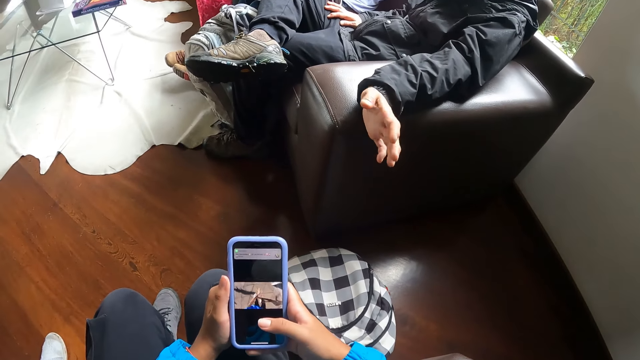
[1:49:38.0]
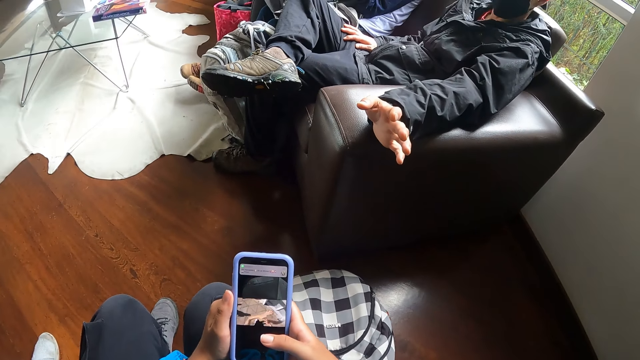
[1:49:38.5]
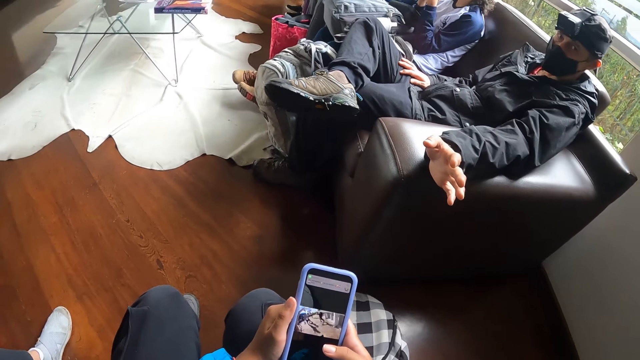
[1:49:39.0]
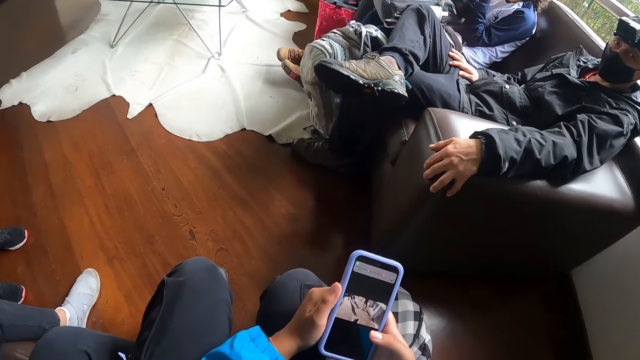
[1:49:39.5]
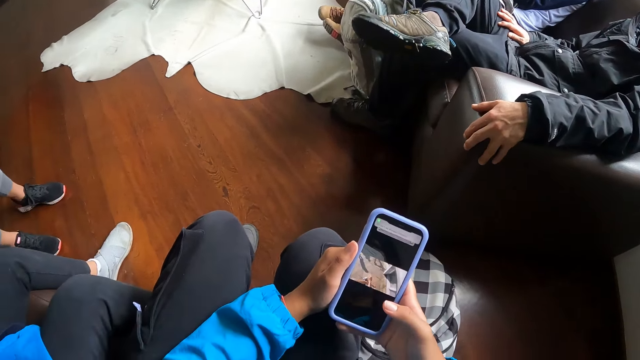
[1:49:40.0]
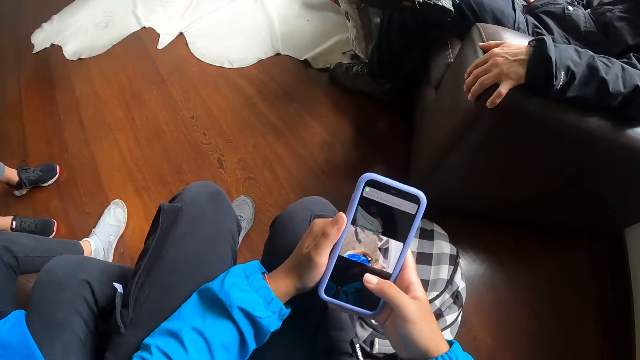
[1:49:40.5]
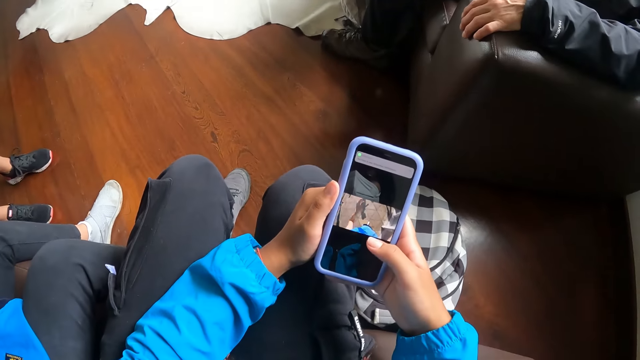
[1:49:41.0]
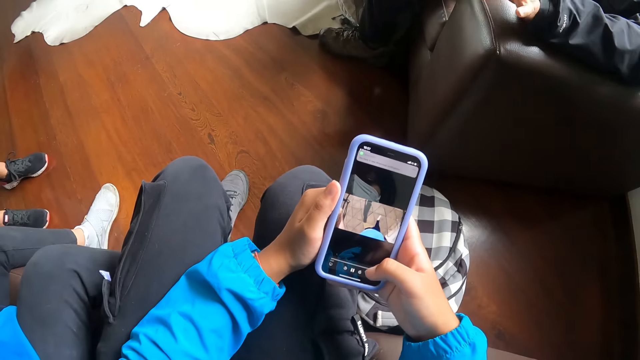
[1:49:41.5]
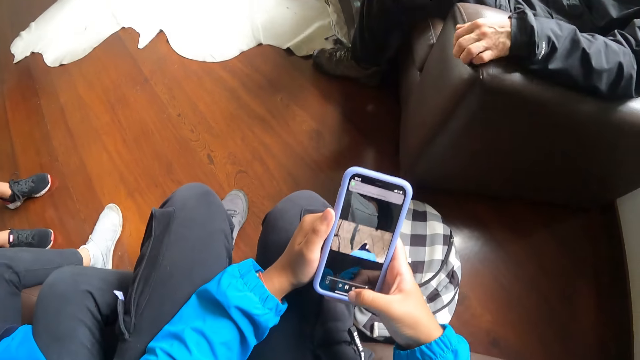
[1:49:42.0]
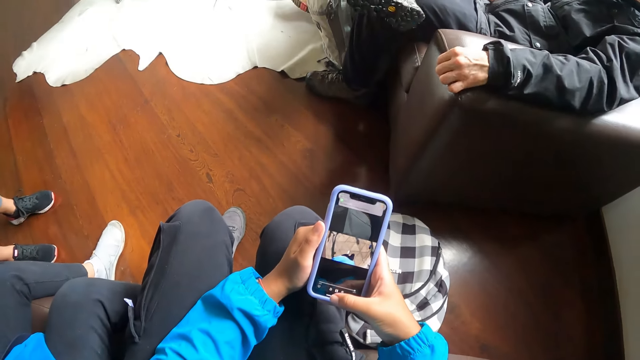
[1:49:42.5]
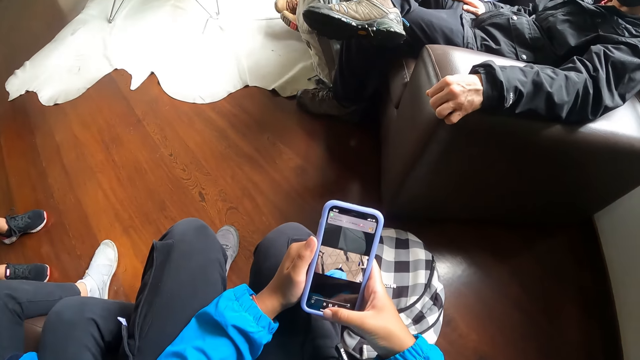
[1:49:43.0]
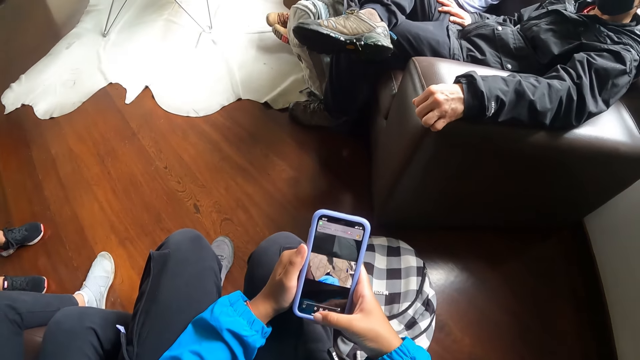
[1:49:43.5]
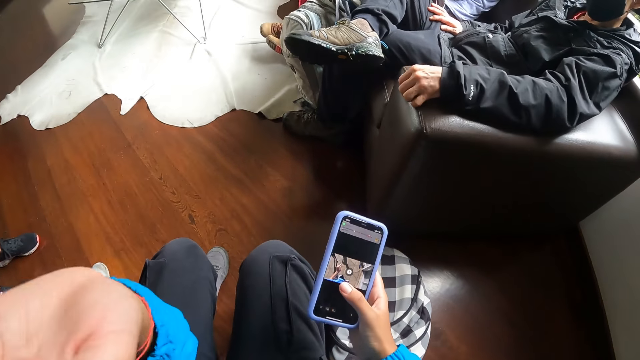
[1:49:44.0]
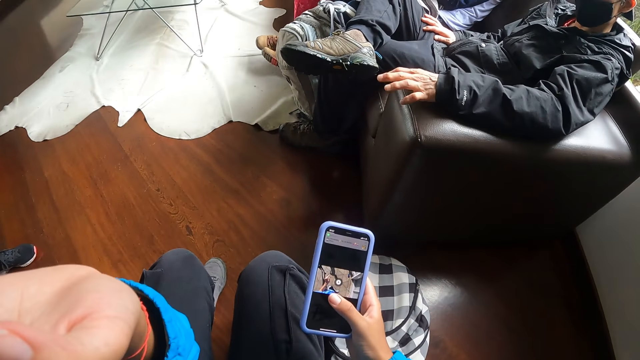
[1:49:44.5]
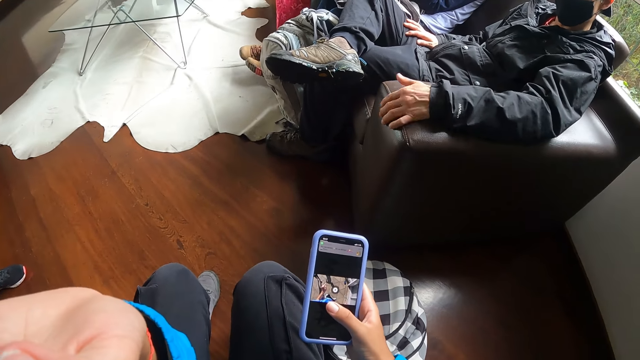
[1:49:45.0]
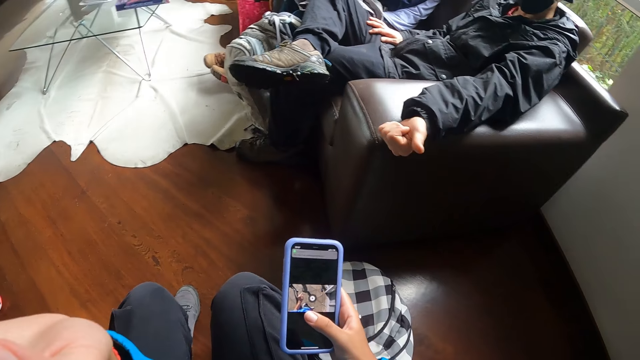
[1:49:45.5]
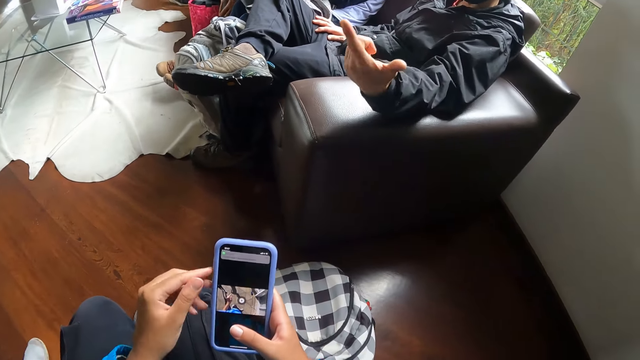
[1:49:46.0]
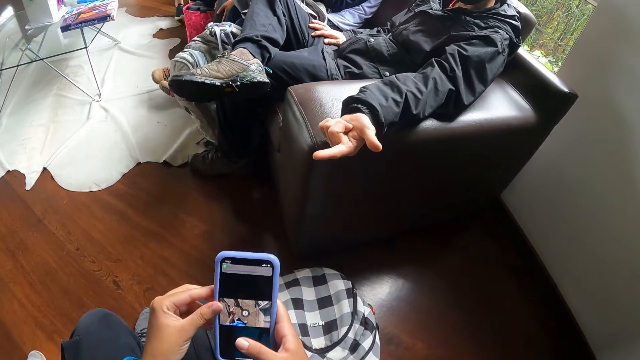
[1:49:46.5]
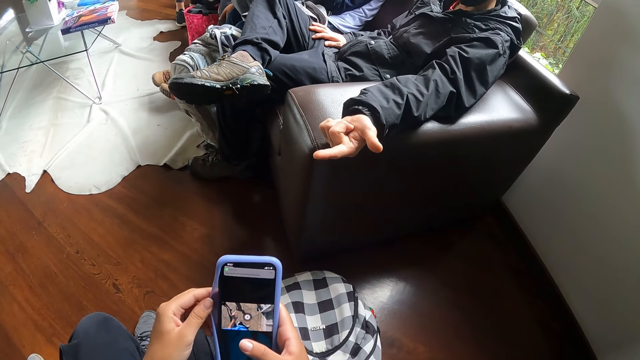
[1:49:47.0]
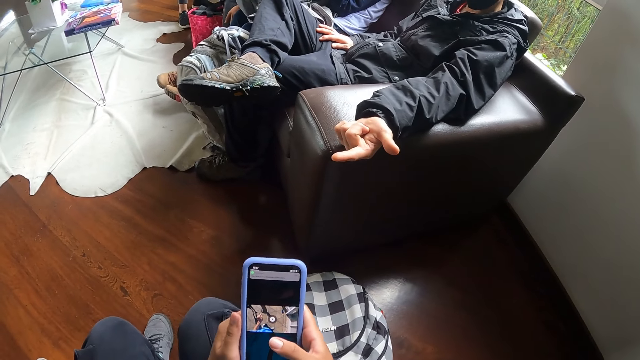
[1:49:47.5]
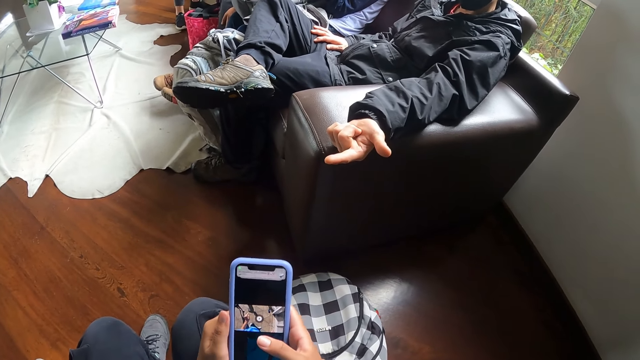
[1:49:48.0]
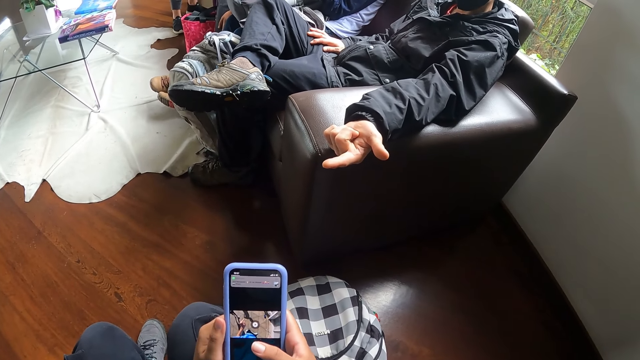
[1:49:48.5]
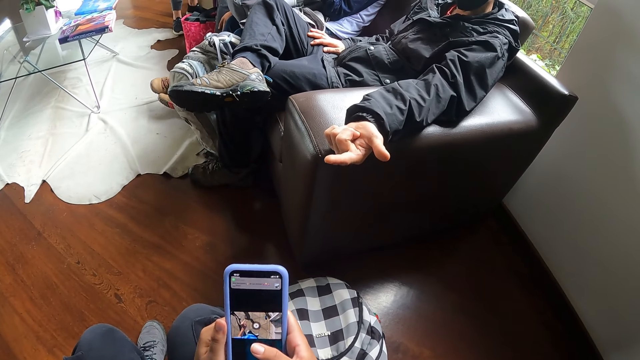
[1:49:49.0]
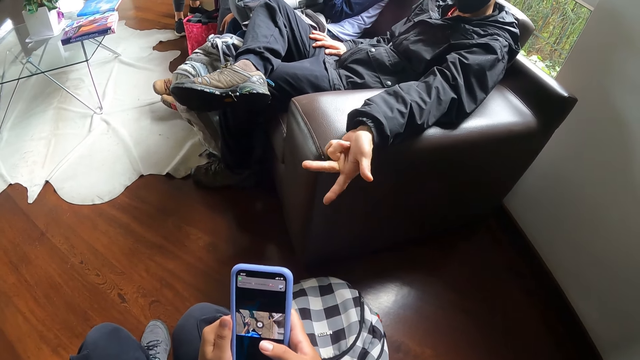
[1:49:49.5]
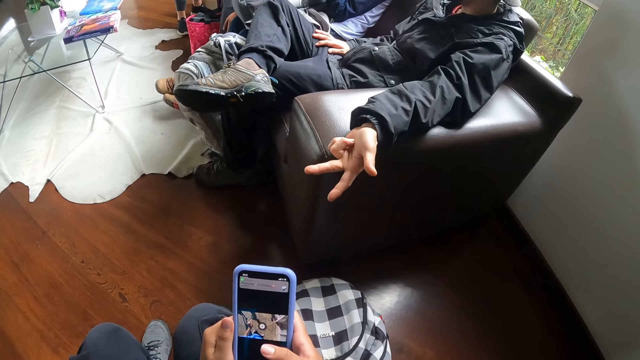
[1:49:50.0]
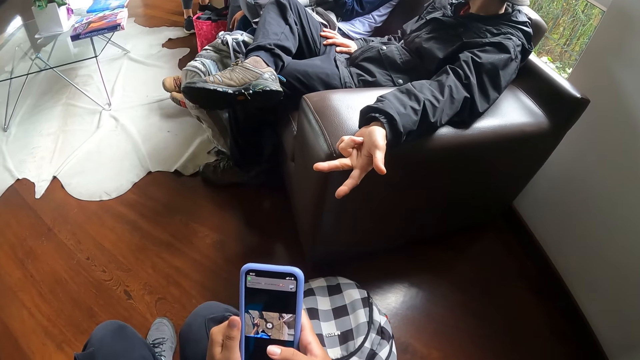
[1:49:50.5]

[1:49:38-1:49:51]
The man stretches his hand. The camera wearer dials the phone. She operates the phone with her right hand. The man puts his hand down, taps the seat, and points.

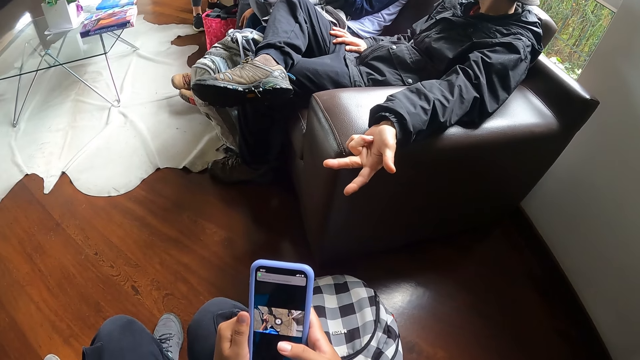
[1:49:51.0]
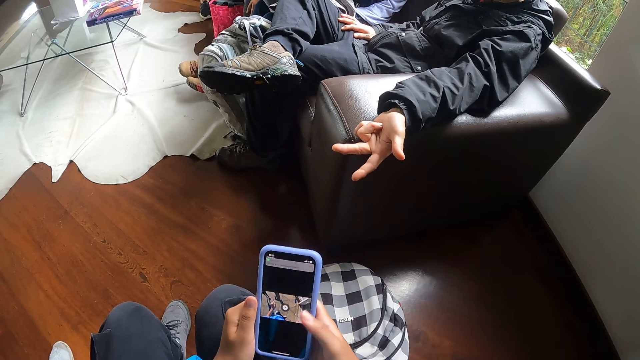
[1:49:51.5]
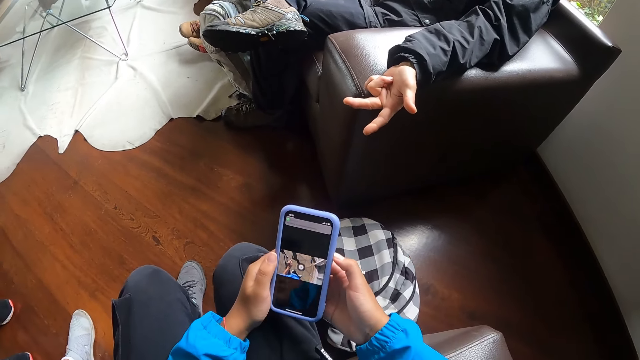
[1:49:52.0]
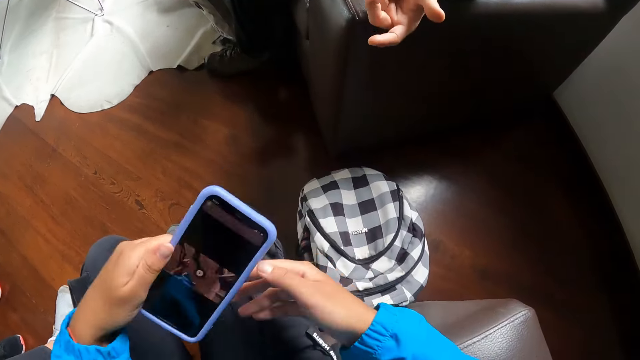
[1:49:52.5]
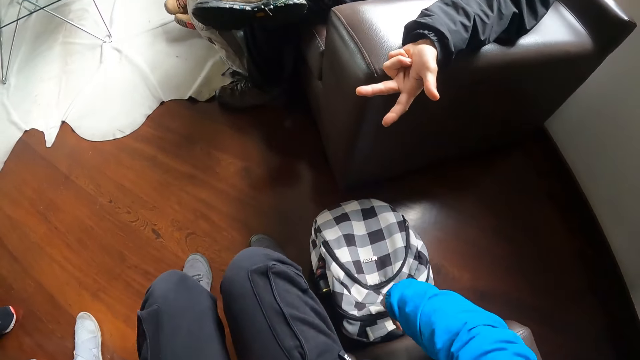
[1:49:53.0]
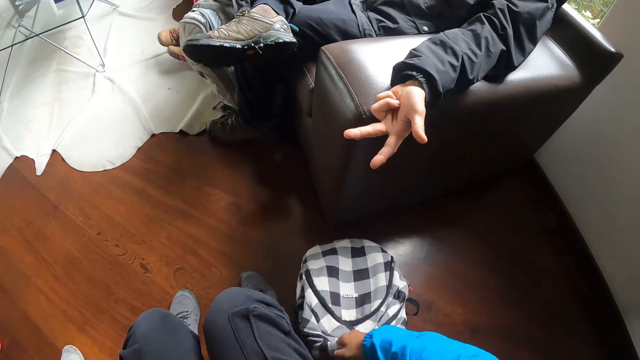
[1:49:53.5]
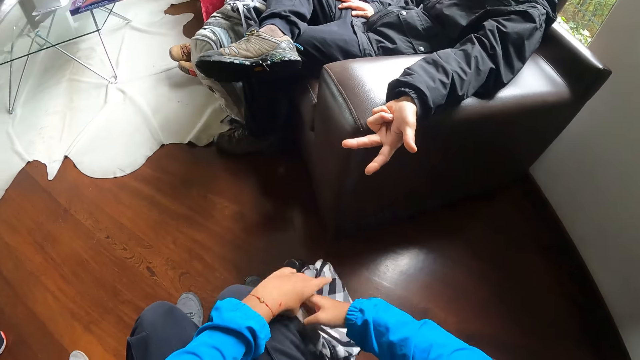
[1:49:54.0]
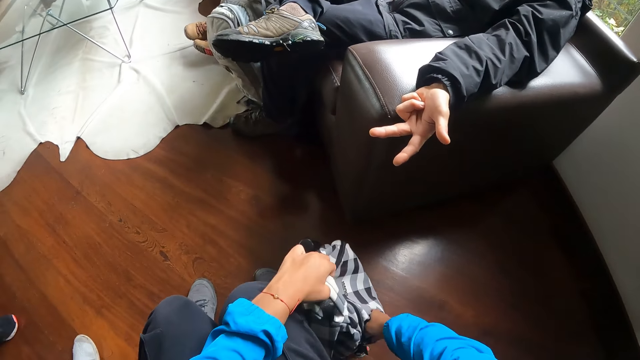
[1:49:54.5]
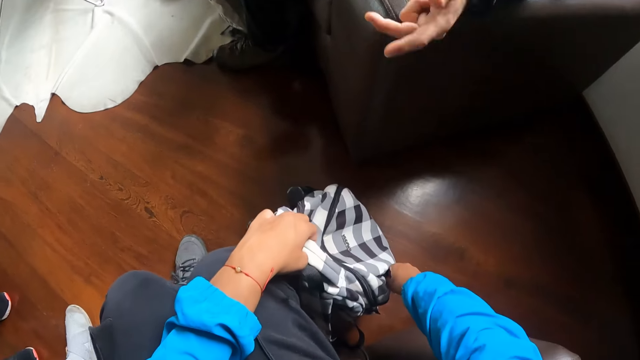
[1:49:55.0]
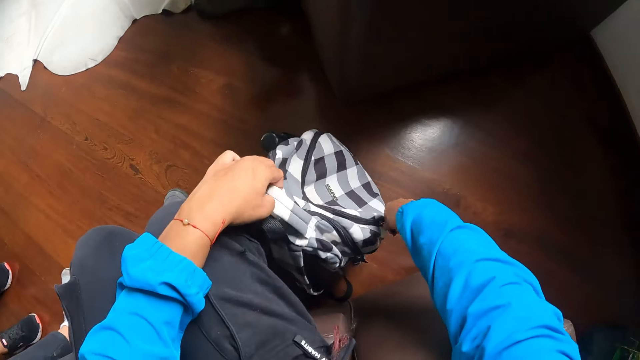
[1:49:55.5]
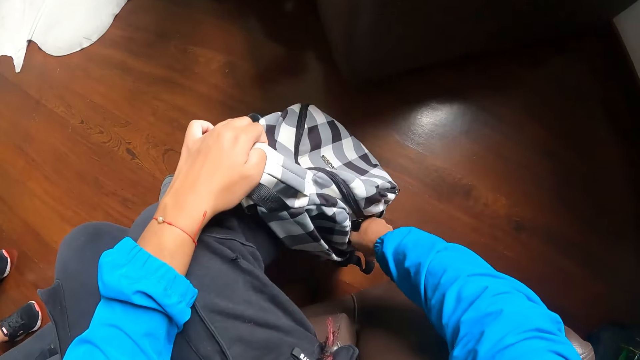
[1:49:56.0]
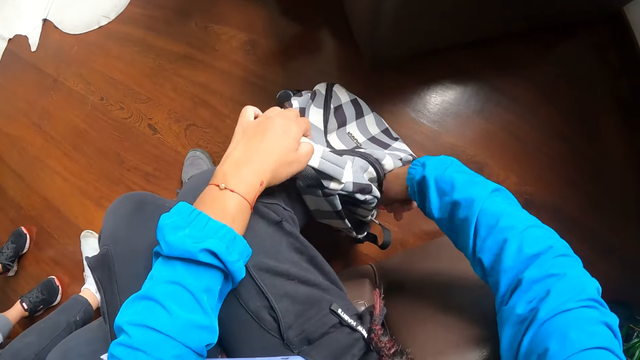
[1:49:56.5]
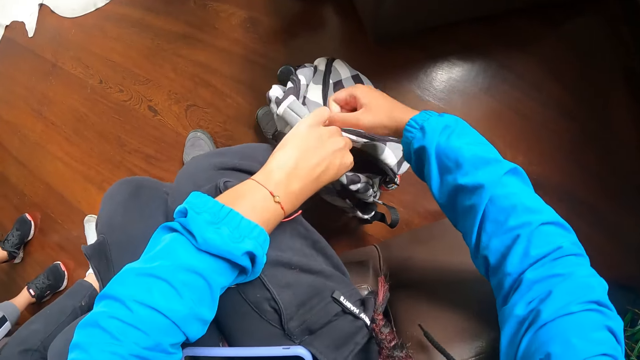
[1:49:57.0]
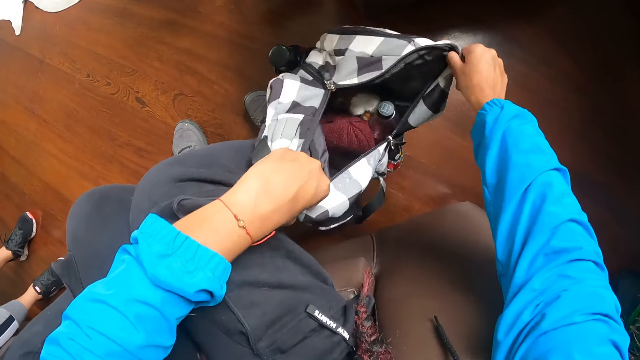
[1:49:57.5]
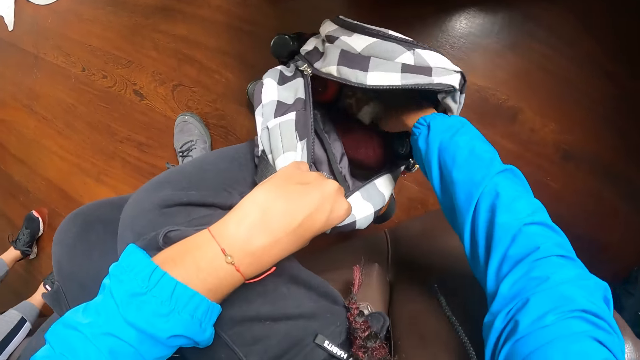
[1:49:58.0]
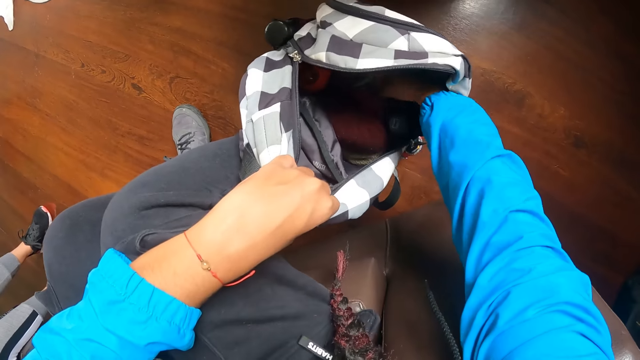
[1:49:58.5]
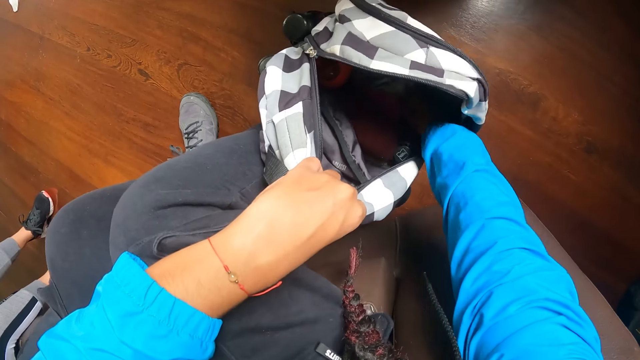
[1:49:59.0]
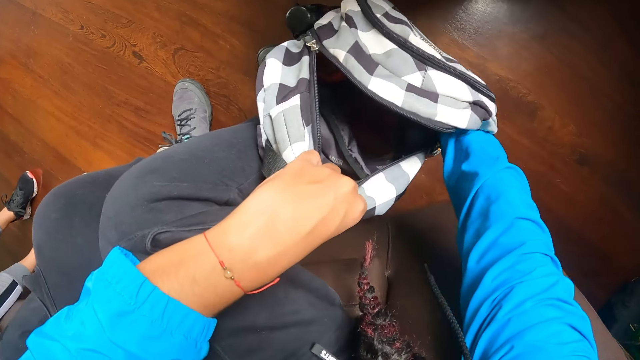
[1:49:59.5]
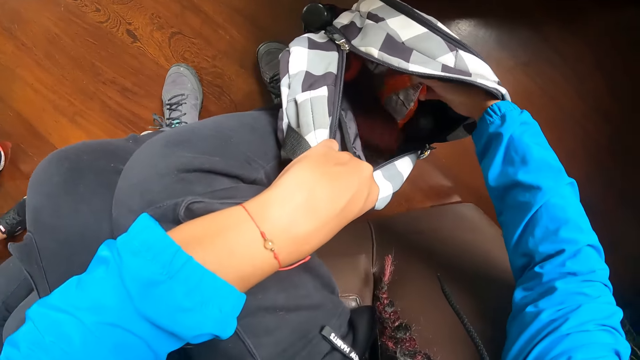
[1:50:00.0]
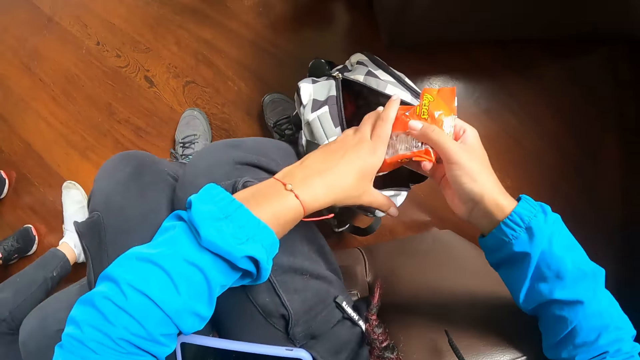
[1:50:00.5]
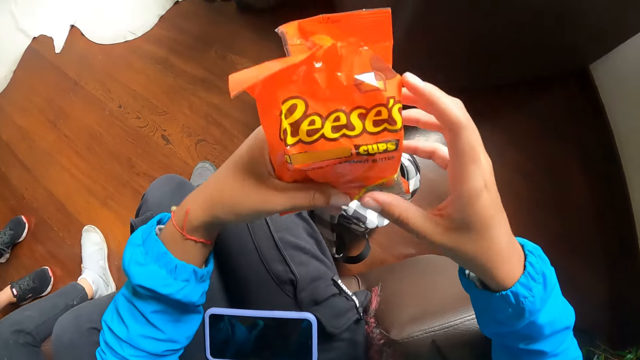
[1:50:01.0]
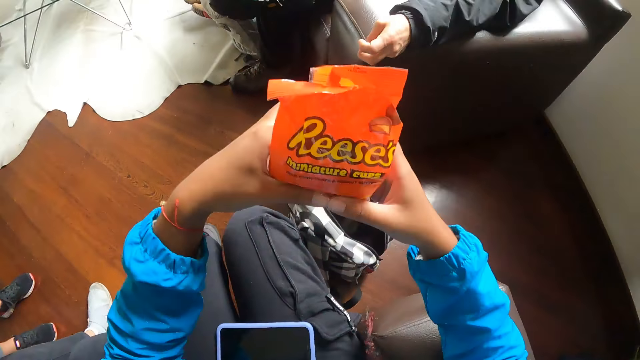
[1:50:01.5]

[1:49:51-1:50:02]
The camera wearer drops the phone on her lap with her left hand. She picks up a bag on the floor with her right hand. She unzips the bag with her right hand. She opens the bag with both hands. She picks a pack of snacks from the bag with her right hand. She passes the pack of snacks to her left hand.
